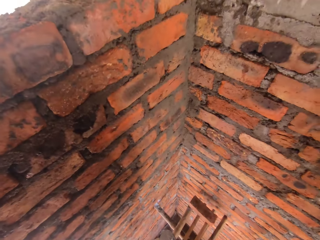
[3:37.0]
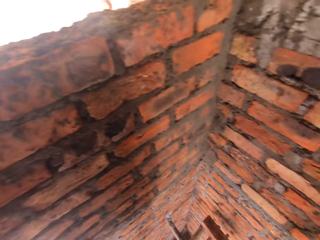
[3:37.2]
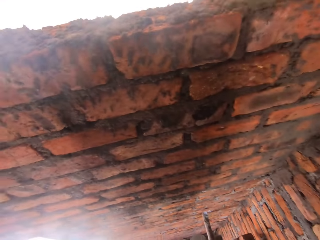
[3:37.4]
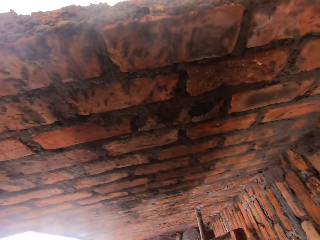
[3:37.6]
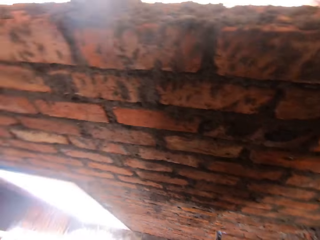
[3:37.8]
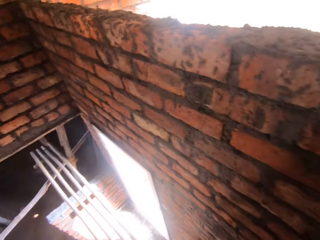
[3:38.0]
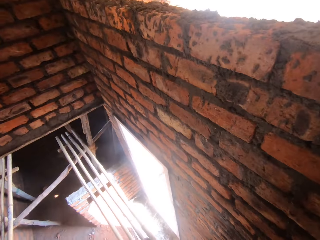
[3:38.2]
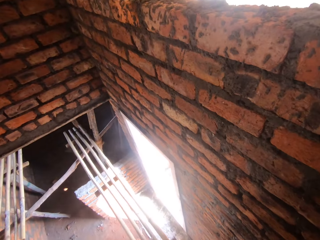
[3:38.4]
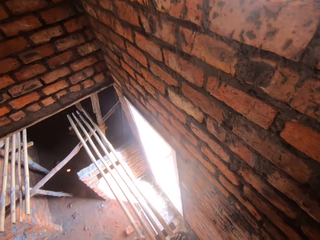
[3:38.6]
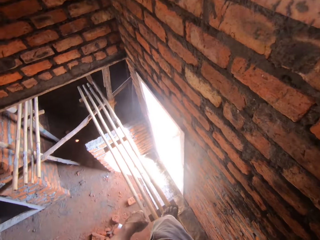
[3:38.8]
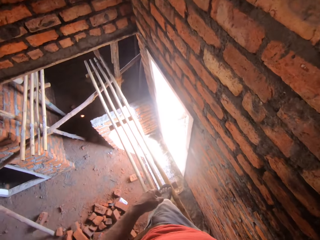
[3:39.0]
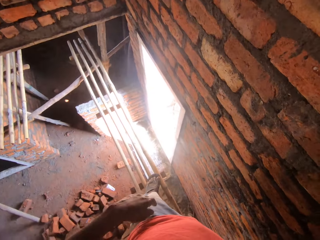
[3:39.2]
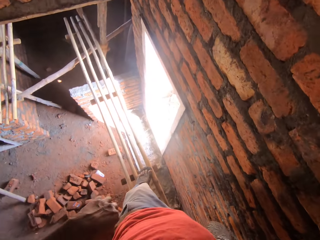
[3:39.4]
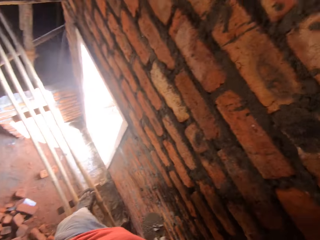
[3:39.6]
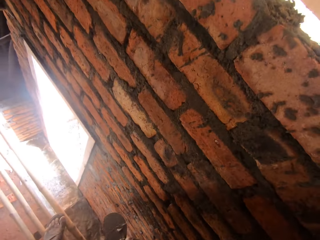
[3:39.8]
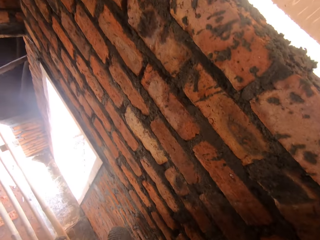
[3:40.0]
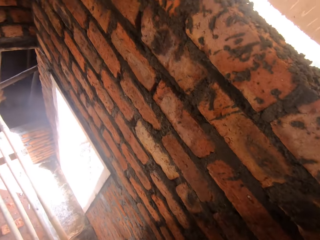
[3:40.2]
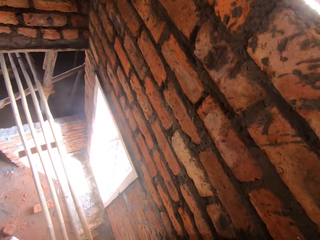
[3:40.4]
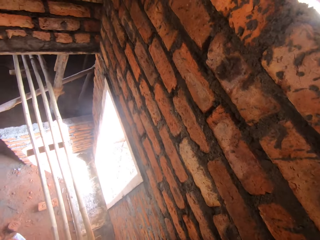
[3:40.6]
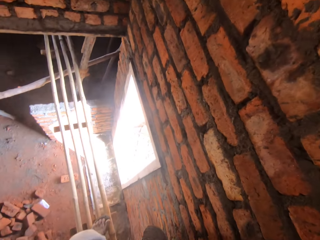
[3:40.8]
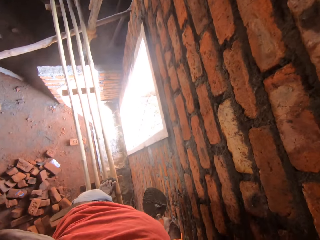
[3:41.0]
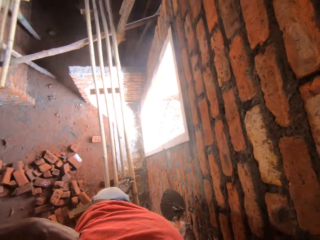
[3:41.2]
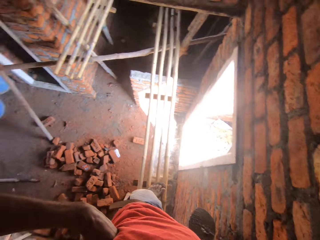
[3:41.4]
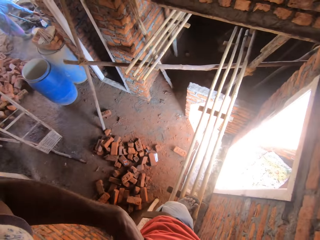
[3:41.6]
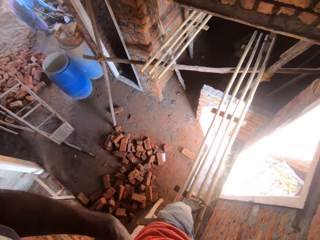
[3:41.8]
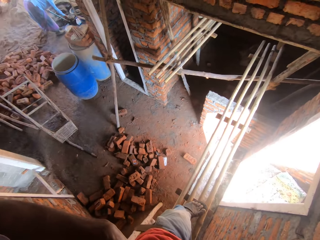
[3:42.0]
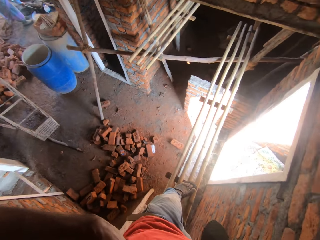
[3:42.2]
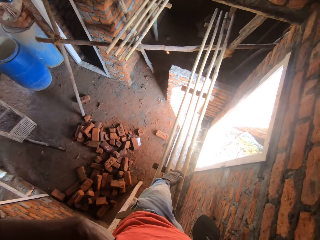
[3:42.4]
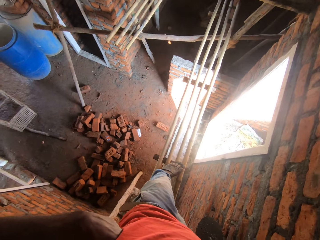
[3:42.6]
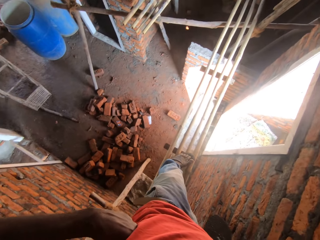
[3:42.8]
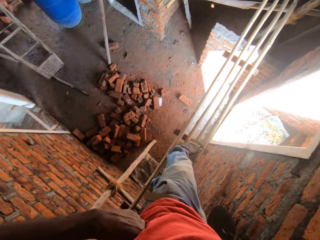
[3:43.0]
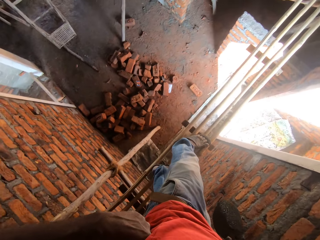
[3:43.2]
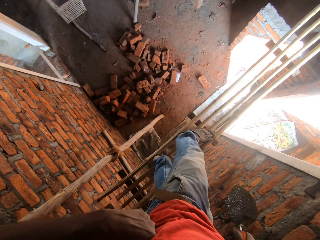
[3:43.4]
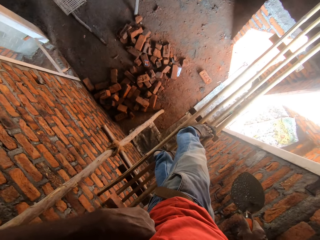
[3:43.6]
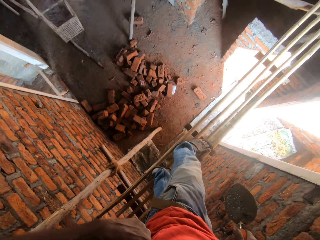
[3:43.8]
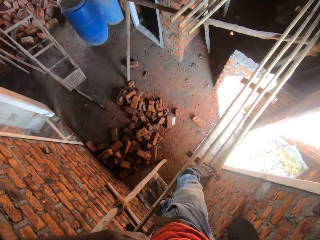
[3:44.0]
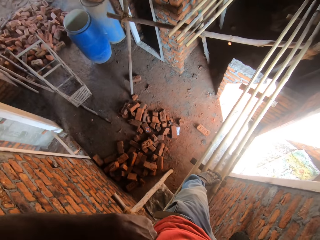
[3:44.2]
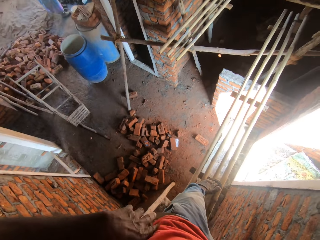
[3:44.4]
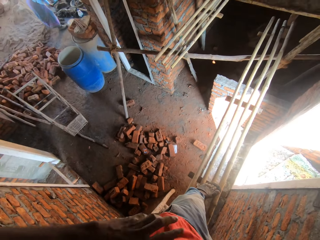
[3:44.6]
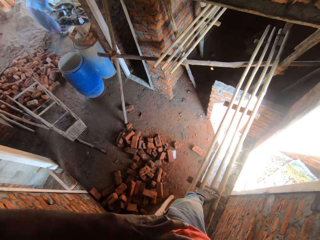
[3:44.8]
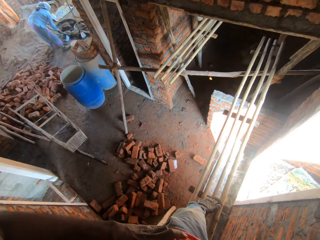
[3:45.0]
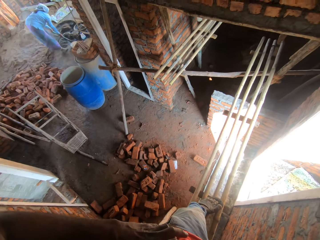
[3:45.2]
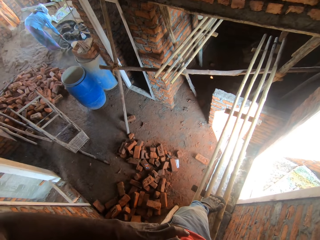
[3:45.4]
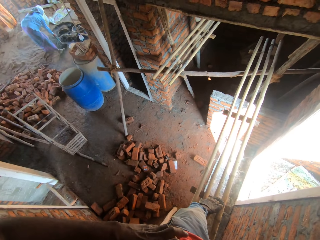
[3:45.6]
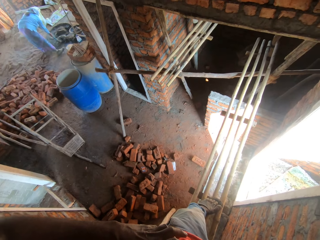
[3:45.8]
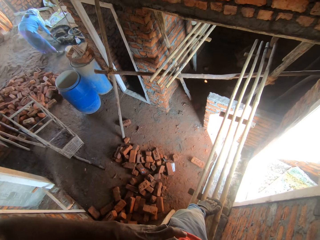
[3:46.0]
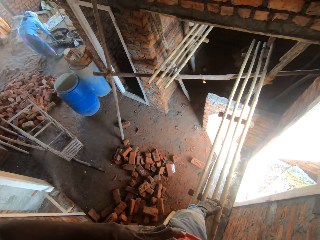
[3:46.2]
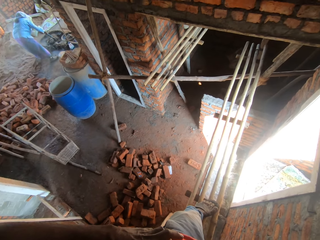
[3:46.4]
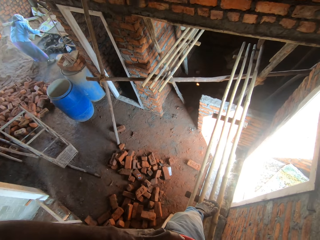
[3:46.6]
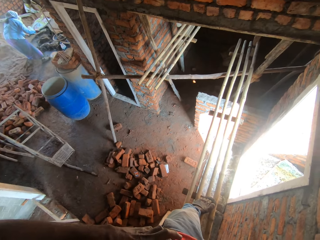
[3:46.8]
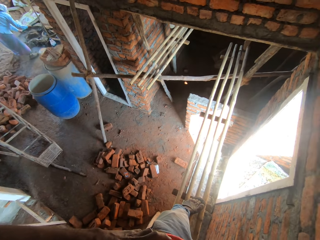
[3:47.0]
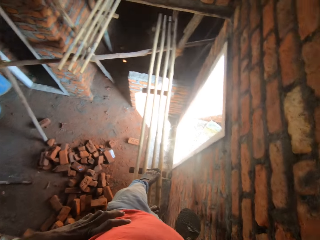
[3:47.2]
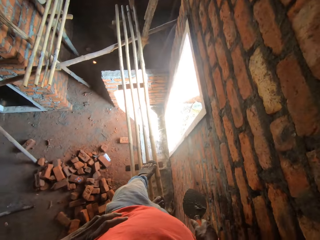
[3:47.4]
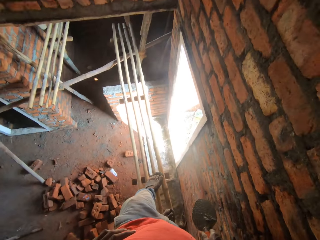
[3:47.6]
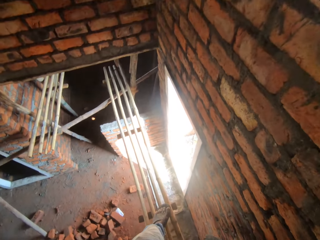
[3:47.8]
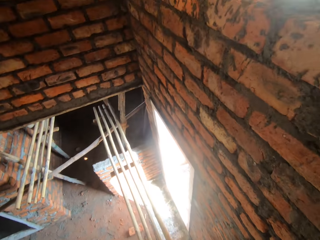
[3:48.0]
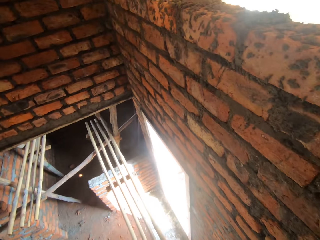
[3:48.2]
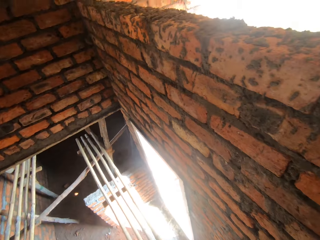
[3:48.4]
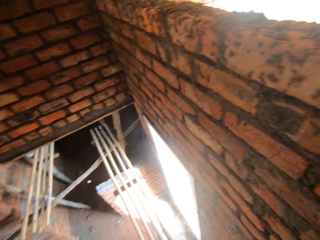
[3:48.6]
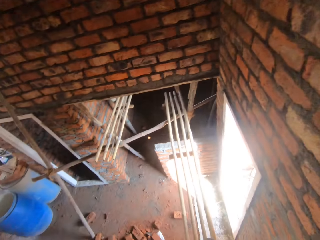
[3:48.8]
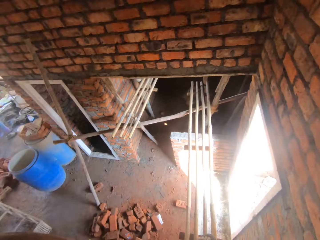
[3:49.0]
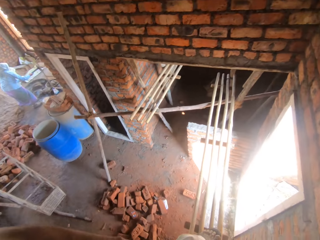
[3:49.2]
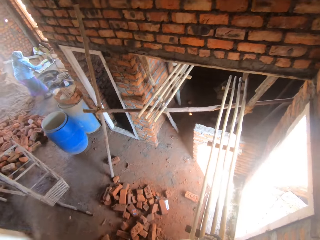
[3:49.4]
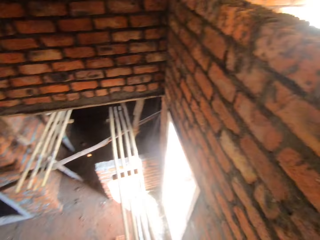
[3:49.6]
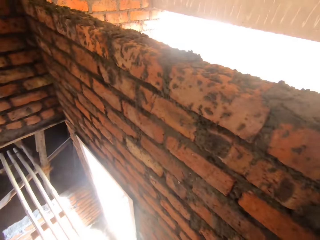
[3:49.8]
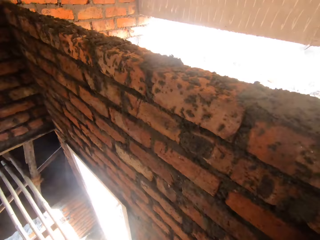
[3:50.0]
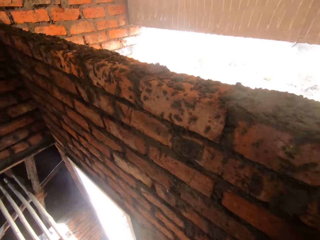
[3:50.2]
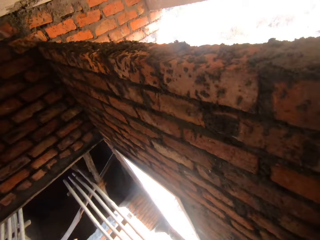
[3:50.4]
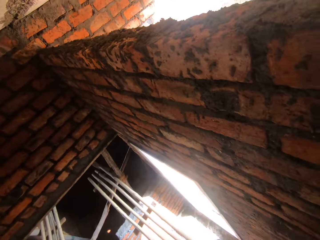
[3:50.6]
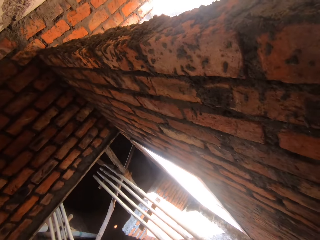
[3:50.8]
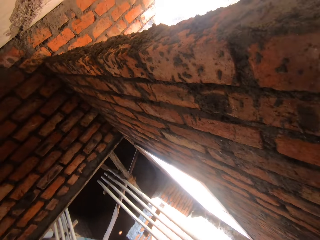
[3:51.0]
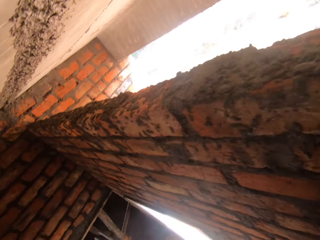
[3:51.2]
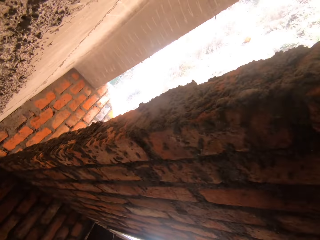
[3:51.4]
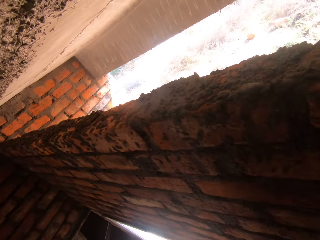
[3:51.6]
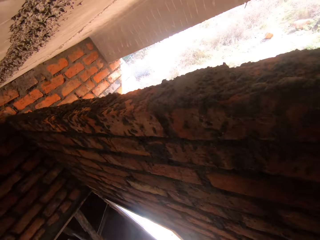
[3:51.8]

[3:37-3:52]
A woman scoops concrete with a hoe. The woman puts the concrete in a basin. The camera wearer looks around.

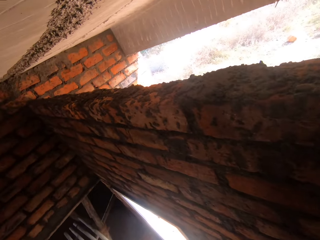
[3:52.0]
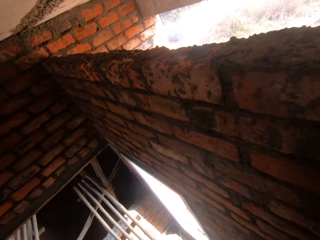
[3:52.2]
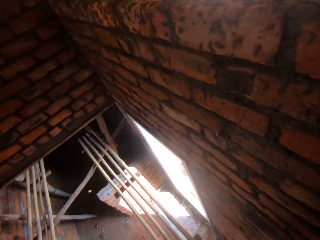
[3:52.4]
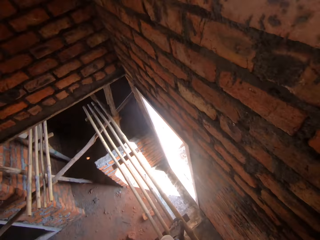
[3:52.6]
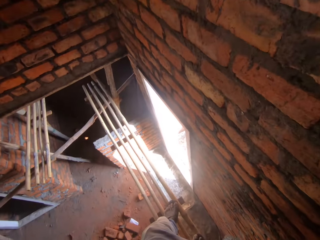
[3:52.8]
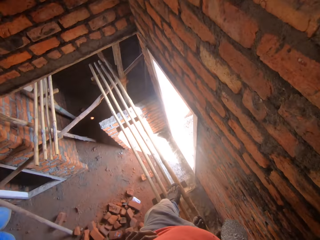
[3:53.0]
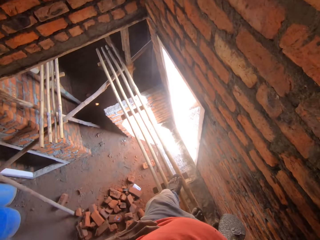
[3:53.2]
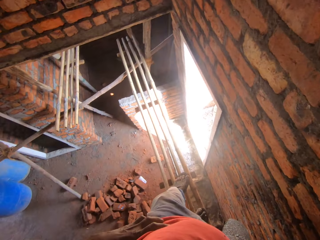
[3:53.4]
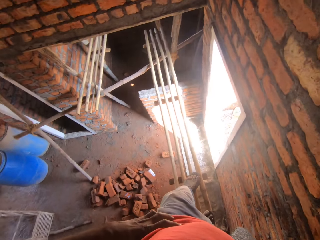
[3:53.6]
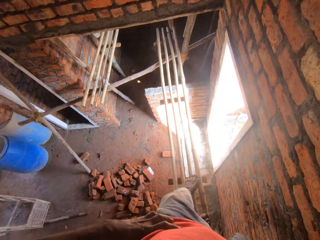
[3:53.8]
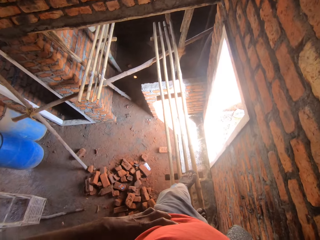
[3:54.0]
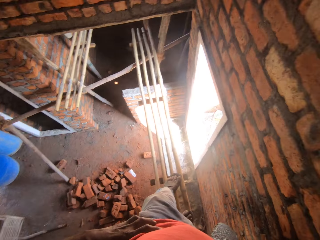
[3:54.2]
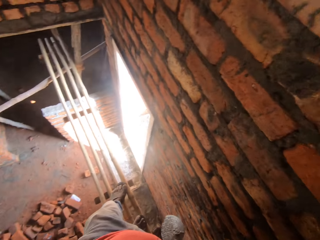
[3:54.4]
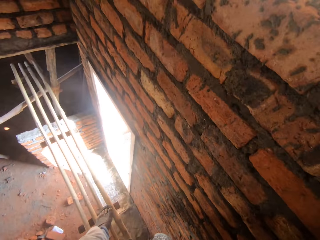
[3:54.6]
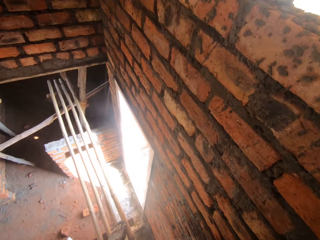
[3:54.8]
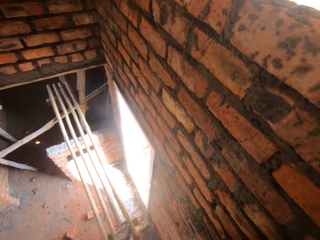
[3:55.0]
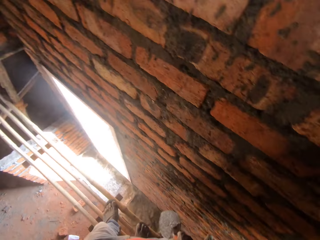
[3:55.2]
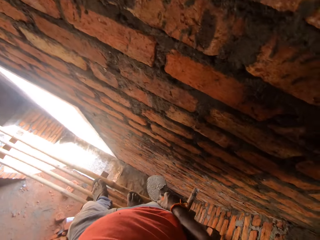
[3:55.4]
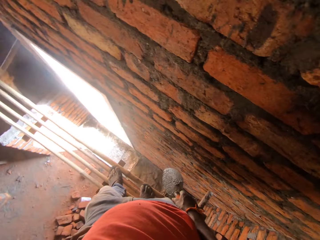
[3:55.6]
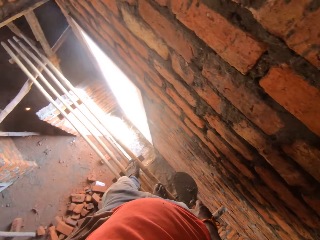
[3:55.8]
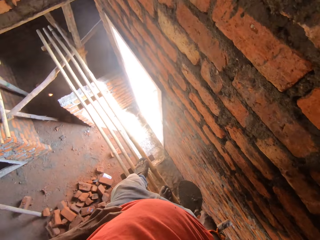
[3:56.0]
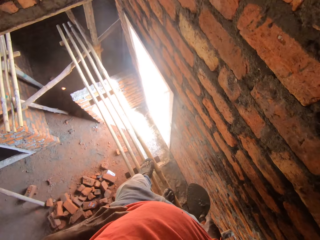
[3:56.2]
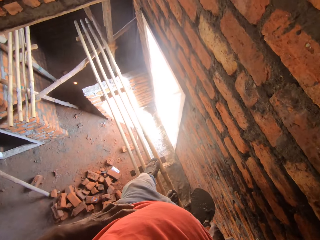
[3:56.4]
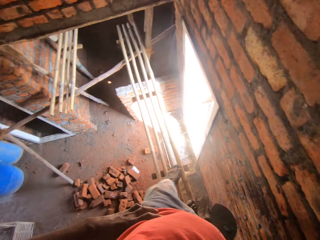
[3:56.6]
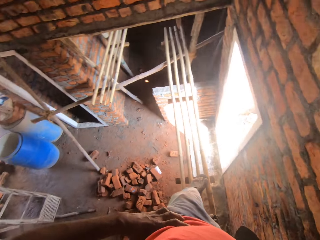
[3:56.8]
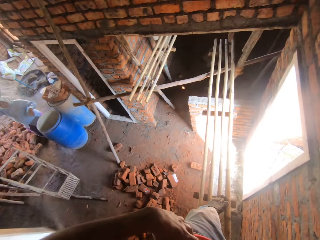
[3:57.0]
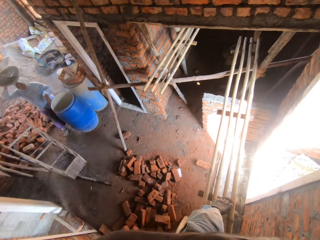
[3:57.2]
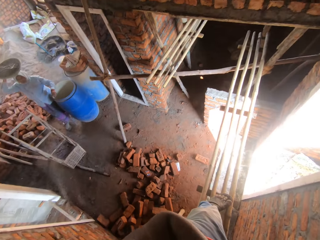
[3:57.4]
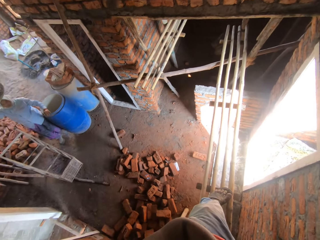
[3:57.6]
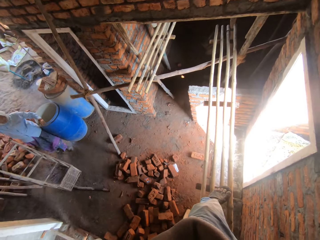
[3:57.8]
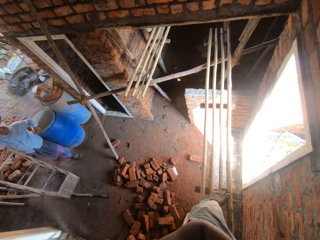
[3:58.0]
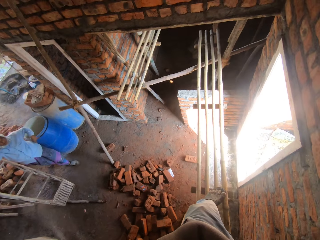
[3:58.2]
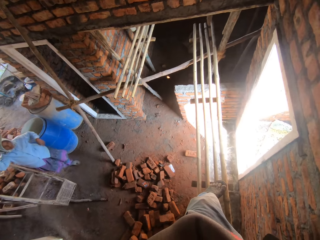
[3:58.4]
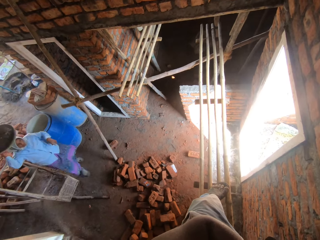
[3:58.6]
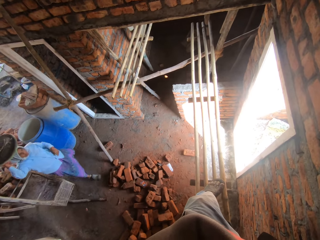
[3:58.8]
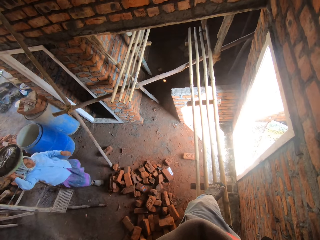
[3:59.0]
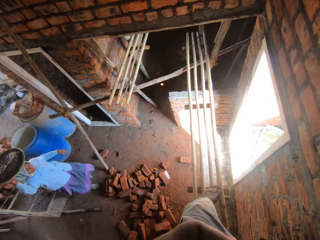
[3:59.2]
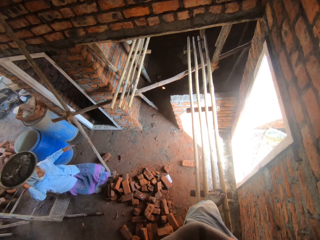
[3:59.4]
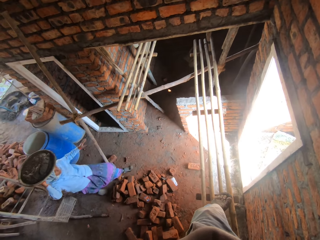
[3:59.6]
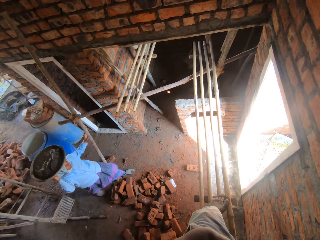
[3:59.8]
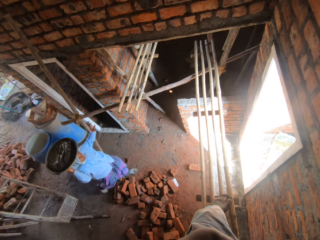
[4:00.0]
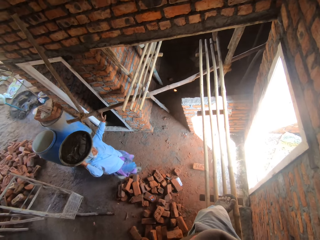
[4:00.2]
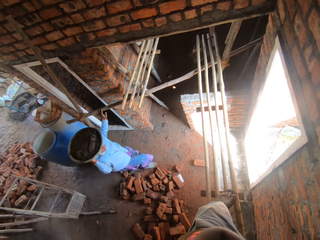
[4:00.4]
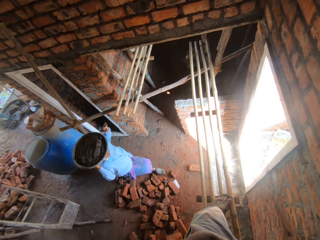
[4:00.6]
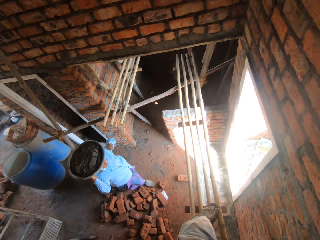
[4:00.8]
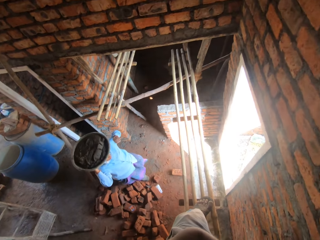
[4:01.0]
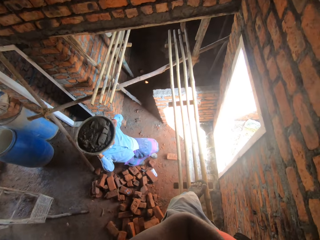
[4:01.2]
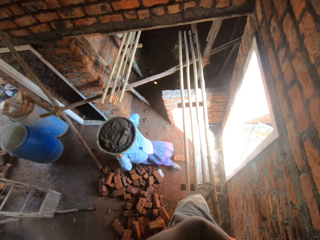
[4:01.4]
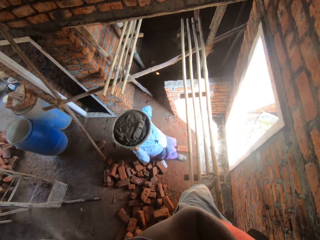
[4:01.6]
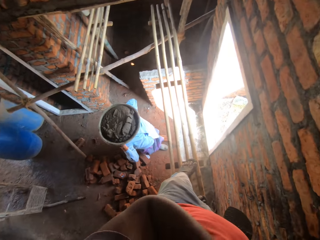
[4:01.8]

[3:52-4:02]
A woman walks around the construction site. The woman carries a basin. The woman touches the wood.
